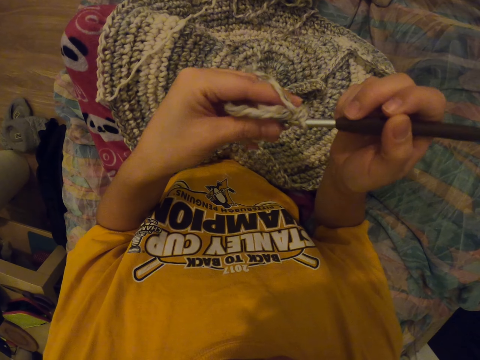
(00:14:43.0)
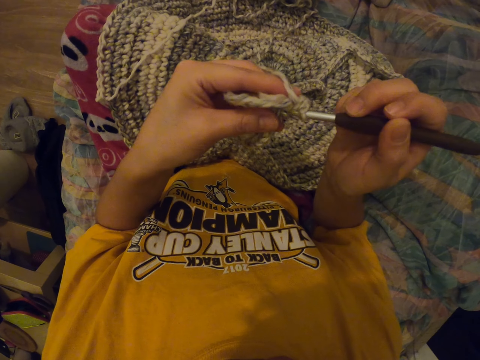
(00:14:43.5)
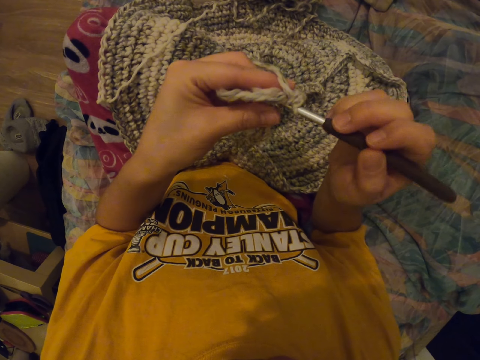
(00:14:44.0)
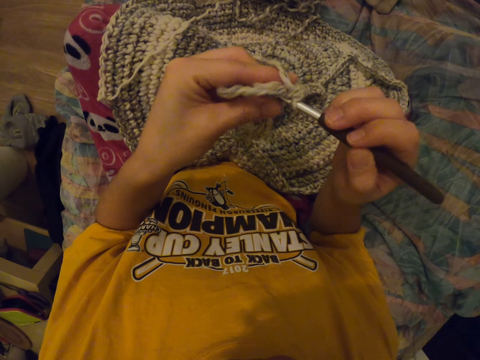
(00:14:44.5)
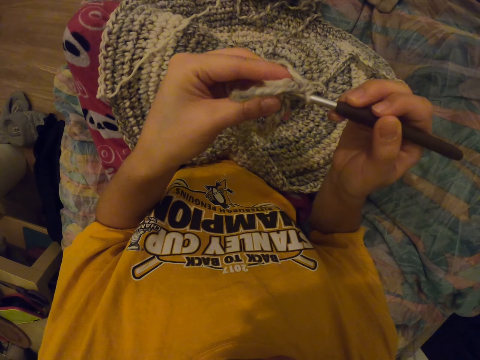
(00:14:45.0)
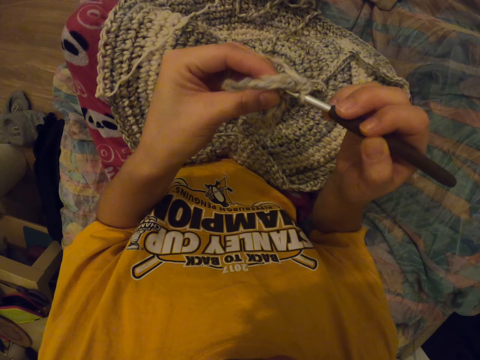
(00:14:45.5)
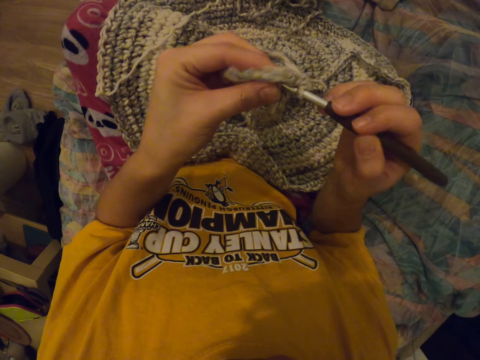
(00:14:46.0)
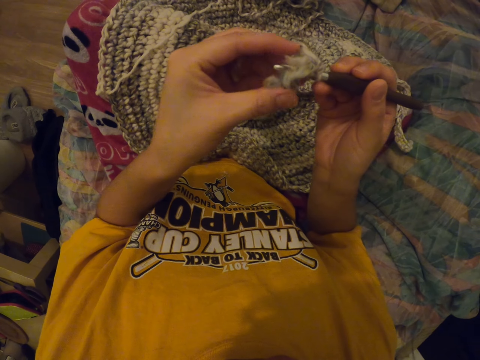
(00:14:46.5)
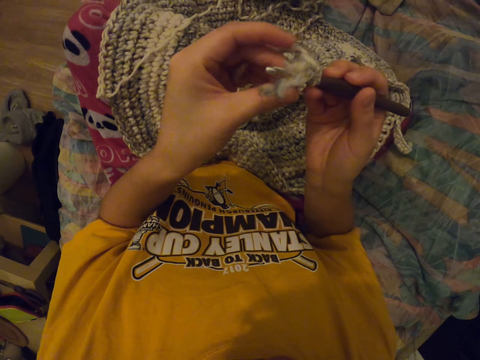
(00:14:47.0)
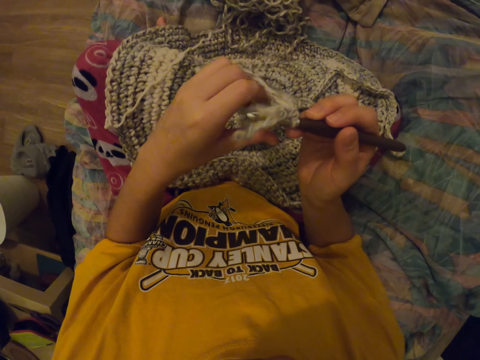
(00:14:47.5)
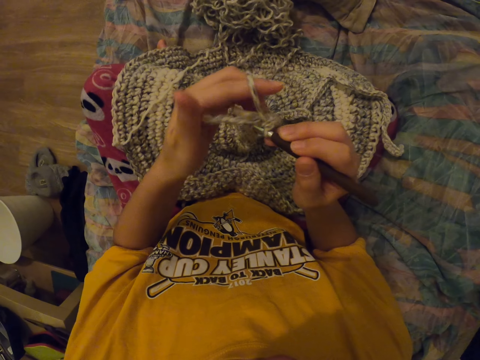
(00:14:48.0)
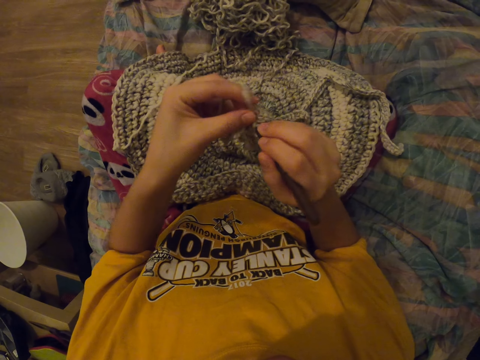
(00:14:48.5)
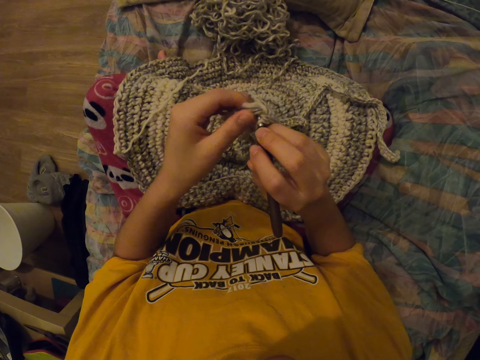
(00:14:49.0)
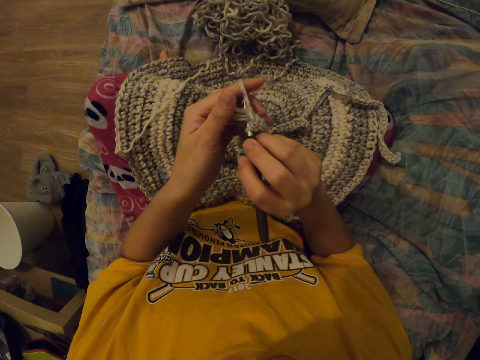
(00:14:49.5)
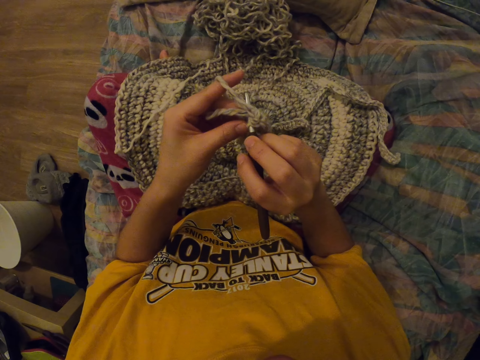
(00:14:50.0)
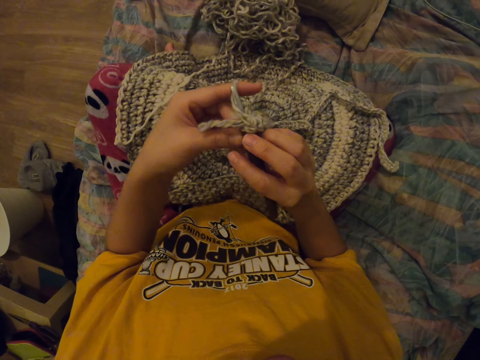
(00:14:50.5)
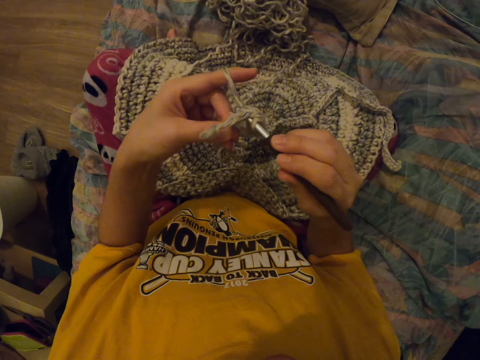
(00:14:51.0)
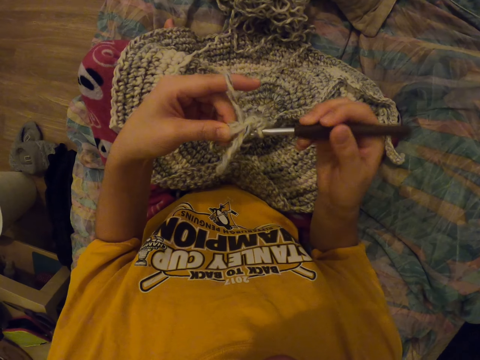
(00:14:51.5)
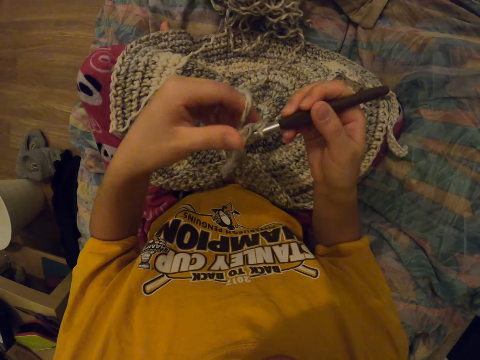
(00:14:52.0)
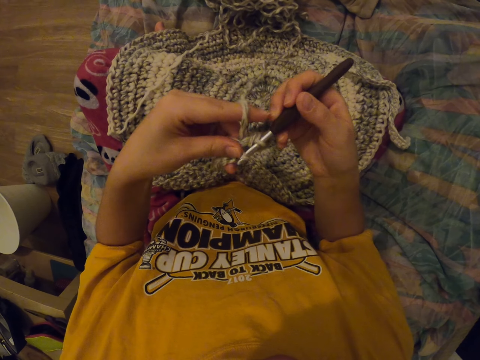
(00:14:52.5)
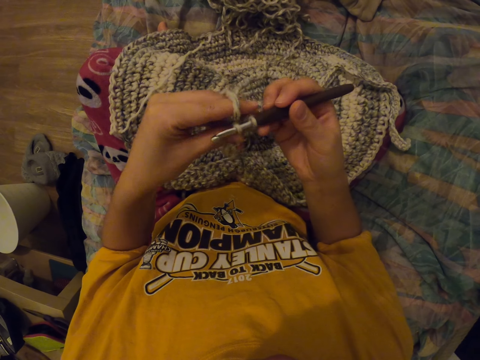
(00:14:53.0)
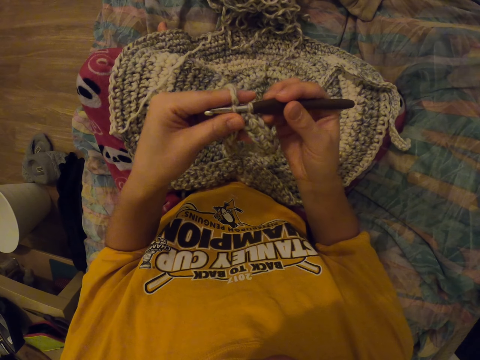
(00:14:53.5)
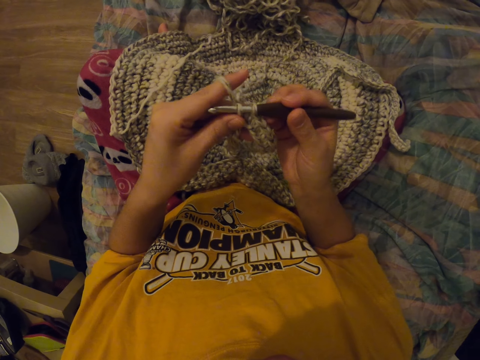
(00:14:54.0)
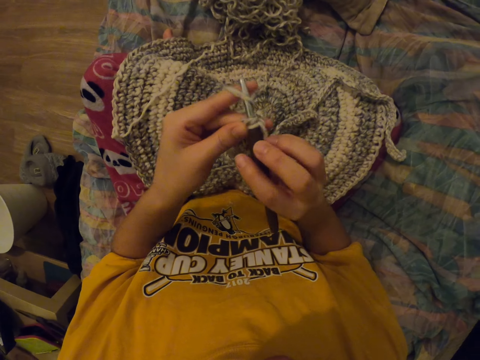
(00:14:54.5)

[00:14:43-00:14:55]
The camera wearer sews something. They move their hand. They sew something.

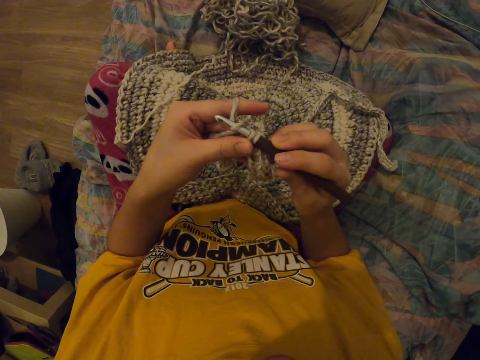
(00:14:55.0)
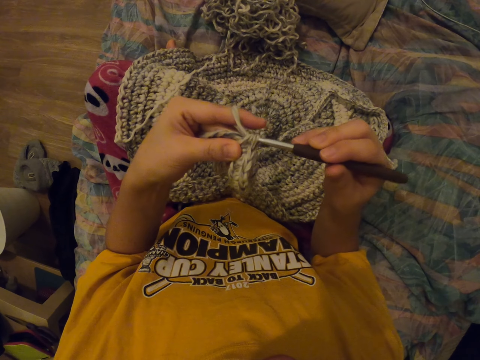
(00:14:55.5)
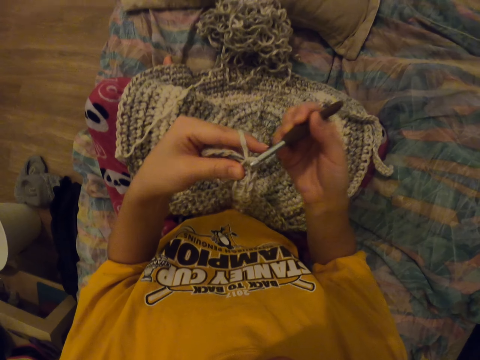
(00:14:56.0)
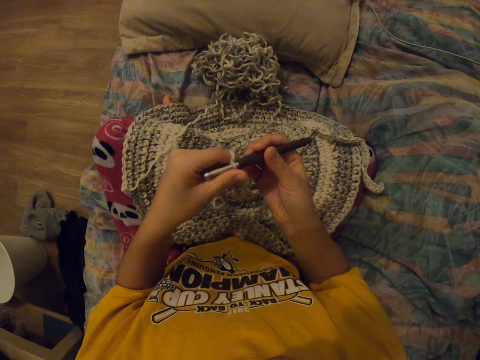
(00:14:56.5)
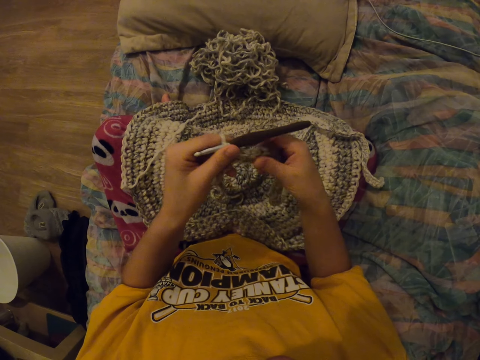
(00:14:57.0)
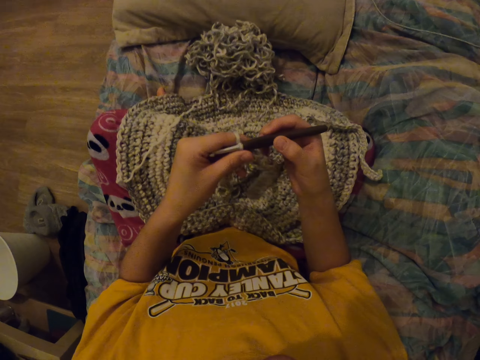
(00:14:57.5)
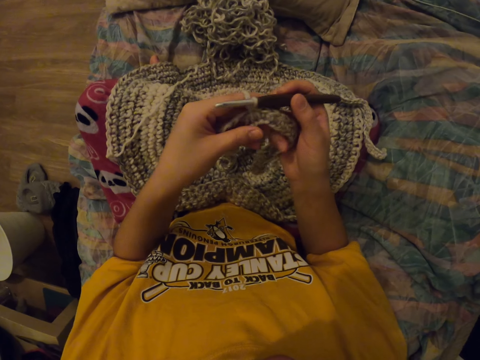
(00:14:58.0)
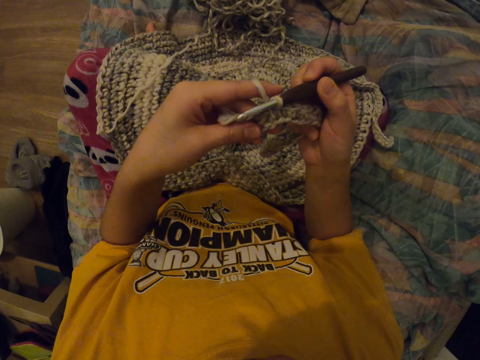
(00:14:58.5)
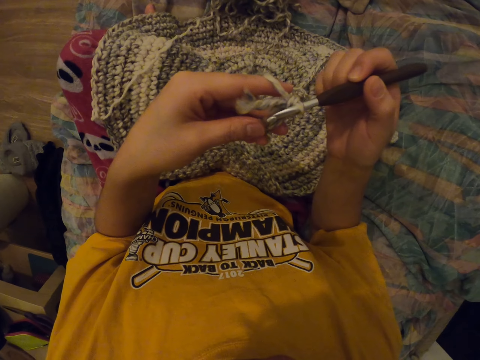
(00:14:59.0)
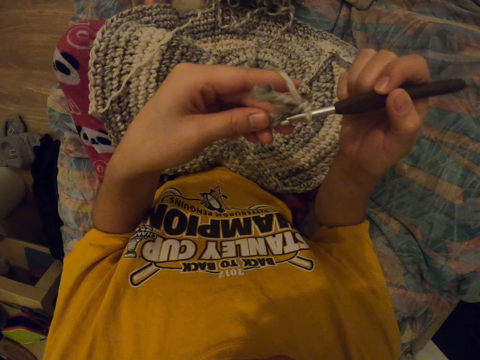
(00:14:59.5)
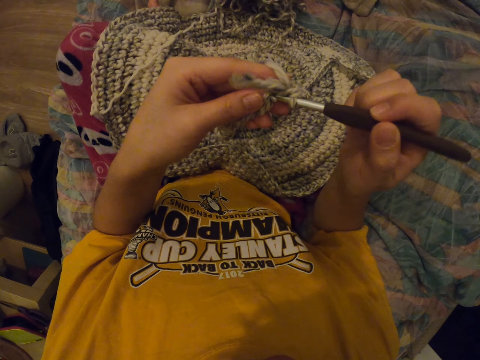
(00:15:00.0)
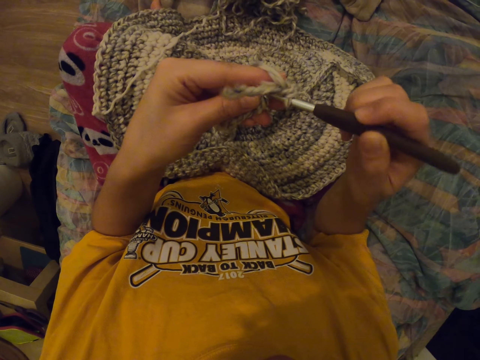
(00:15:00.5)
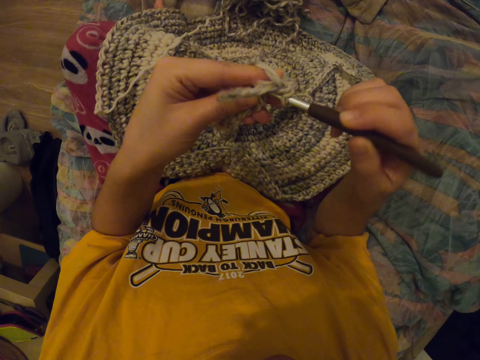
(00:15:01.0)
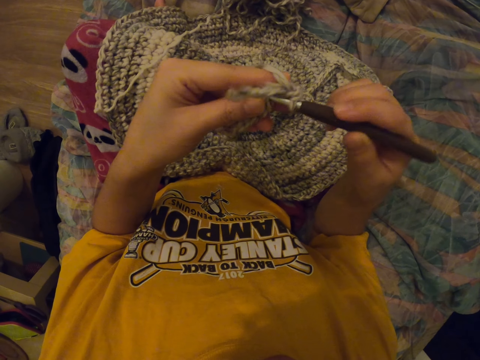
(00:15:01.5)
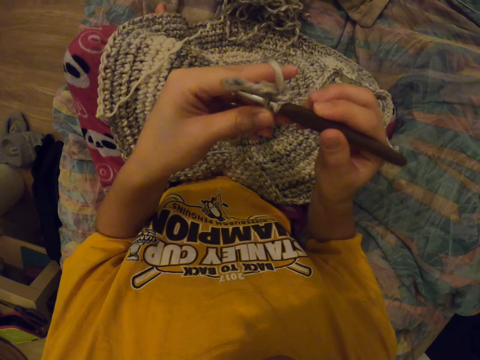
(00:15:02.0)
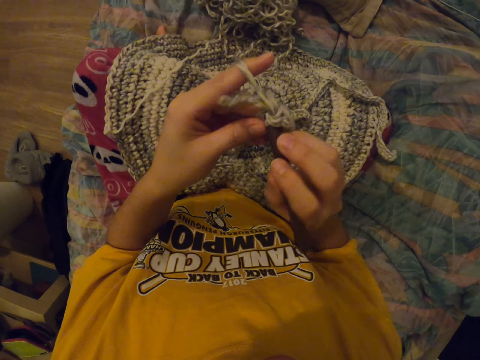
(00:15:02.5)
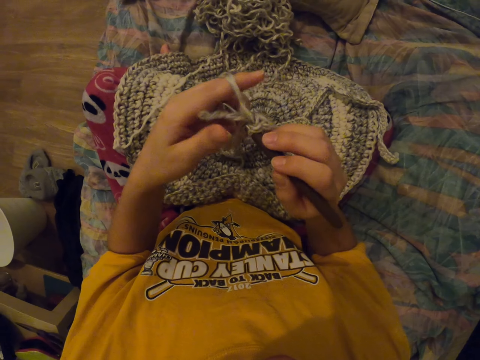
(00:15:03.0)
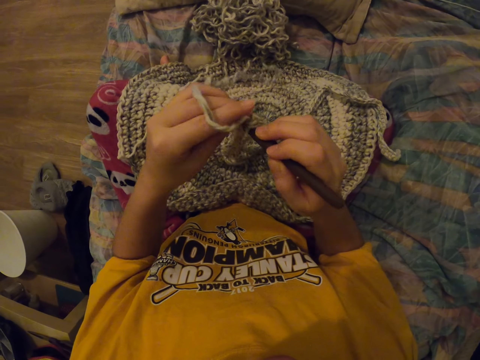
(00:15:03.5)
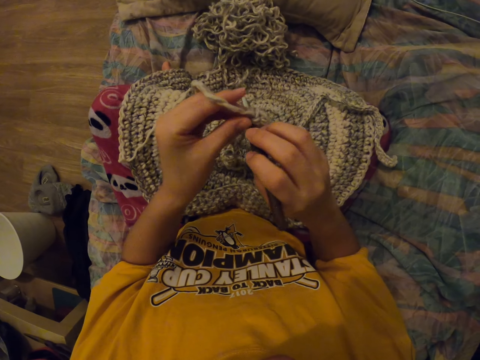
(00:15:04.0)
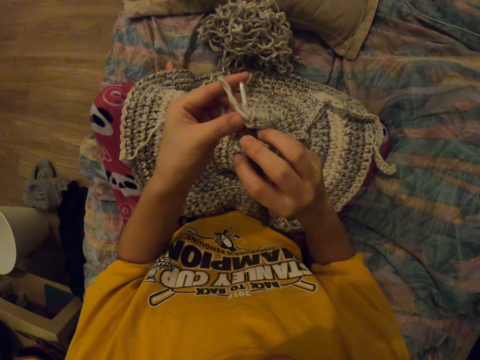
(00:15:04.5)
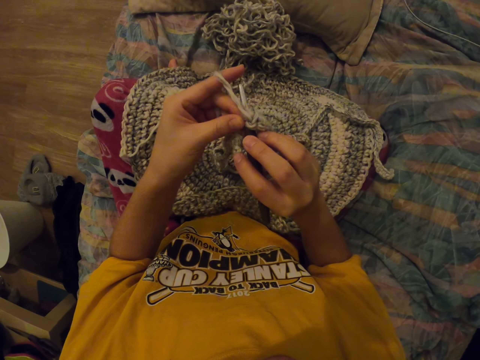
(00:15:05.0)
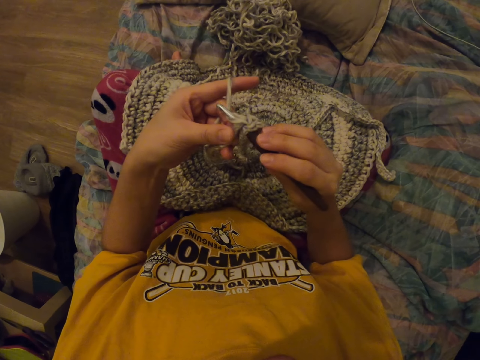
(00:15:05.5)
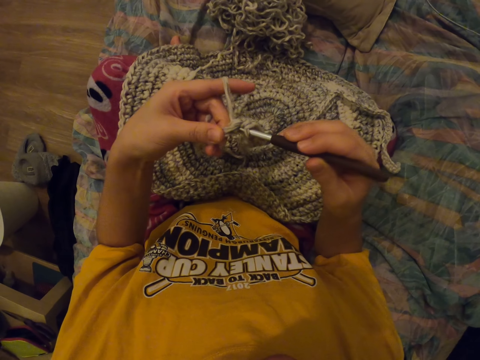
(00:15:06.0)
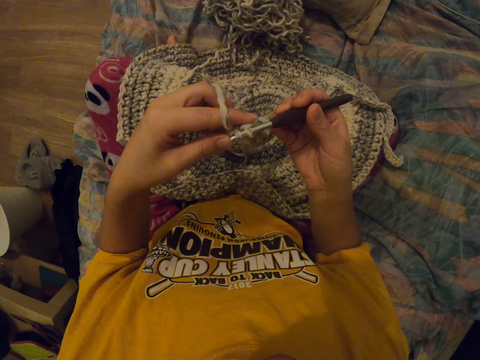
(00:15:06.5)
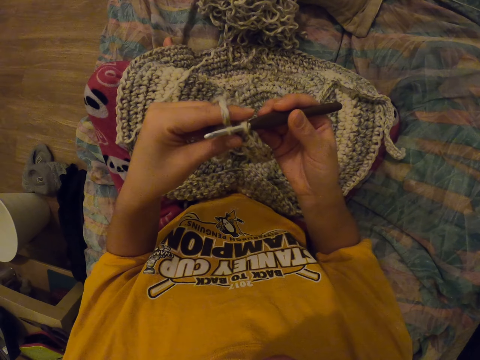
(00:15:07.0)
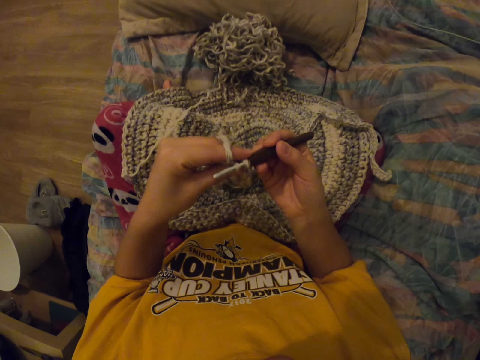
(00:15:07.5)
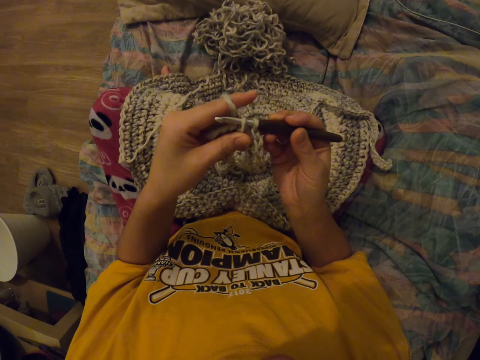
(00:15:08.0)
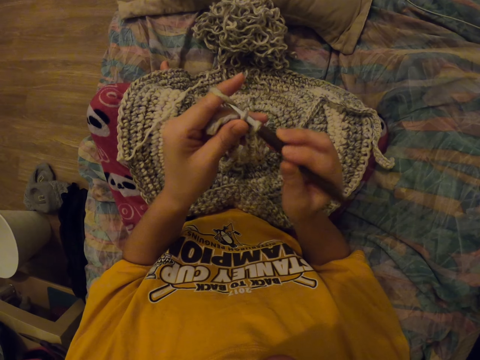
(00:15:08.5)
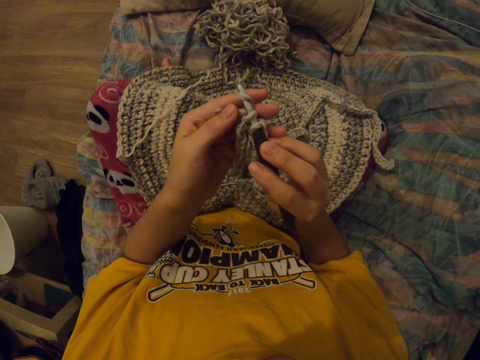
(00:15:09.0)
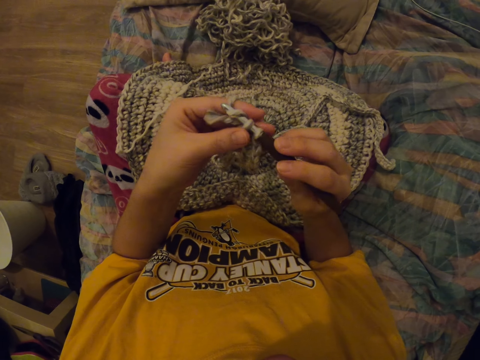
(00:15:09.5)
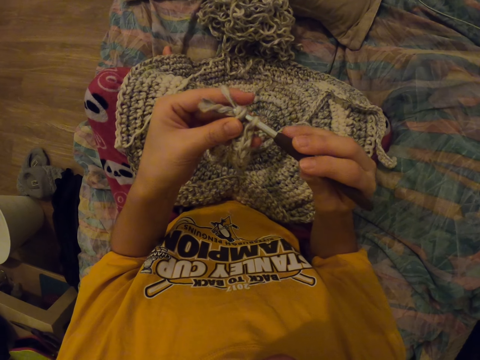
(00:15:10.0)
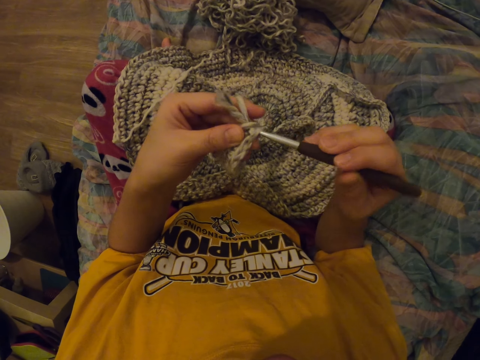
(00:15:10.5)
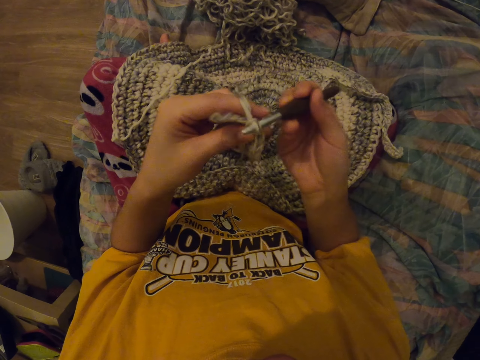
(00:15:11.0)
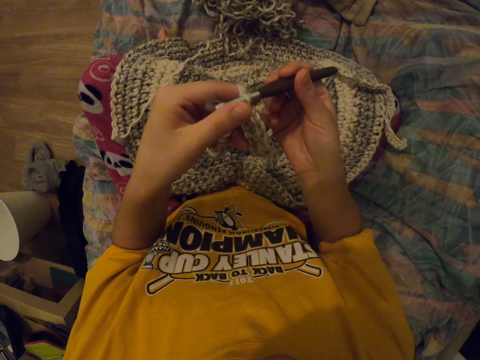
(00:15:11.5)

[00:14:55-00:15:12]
The camera wearer releases their hand from the needle. They move the sewn object. They hold the needle. They release the sewn object. They sew the object. They move their hands. They sew the object.
